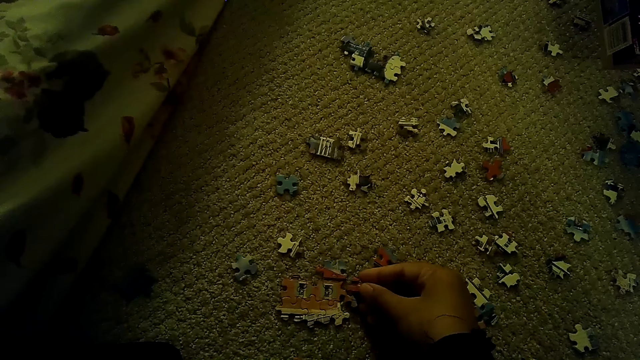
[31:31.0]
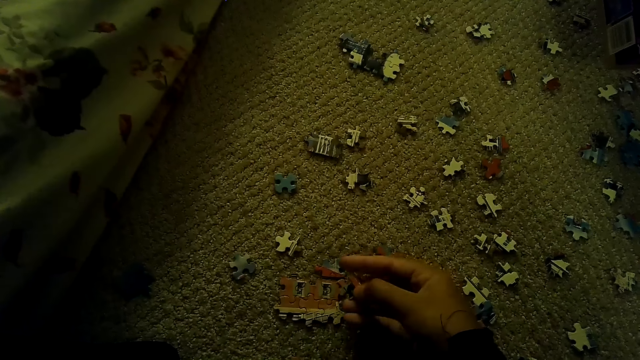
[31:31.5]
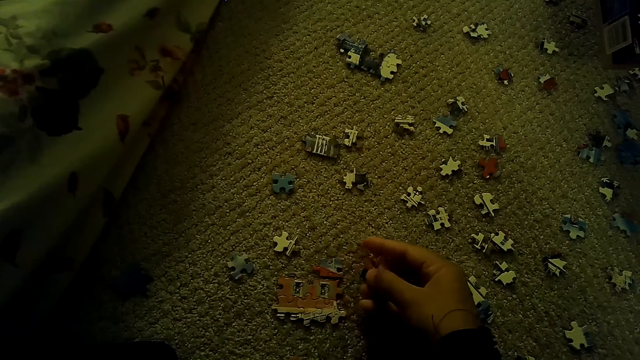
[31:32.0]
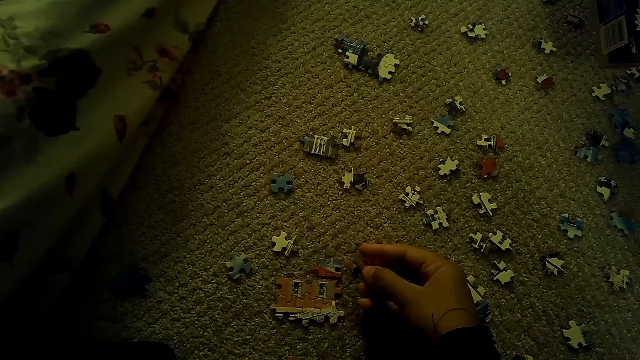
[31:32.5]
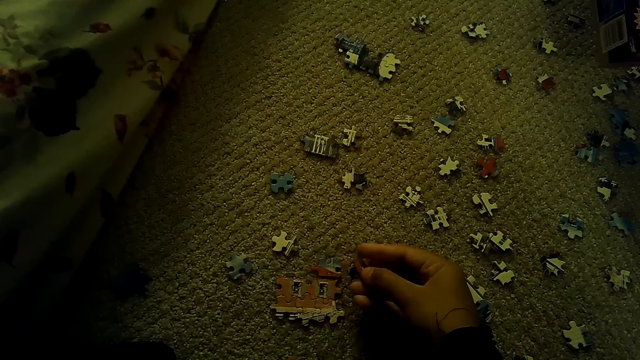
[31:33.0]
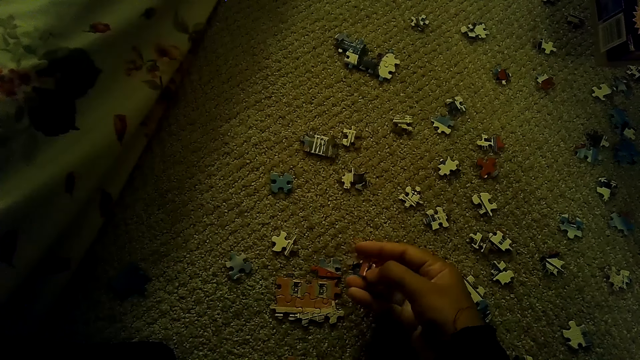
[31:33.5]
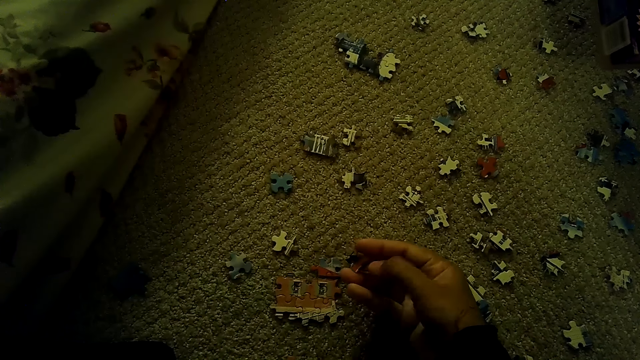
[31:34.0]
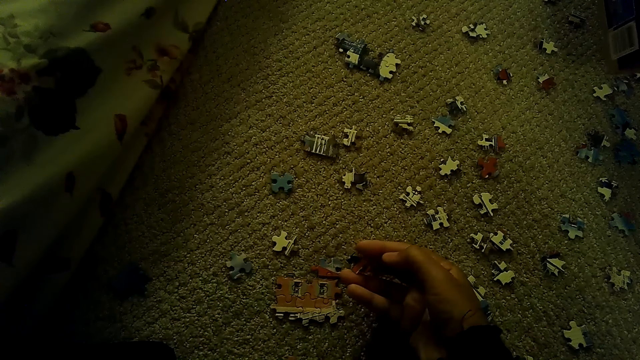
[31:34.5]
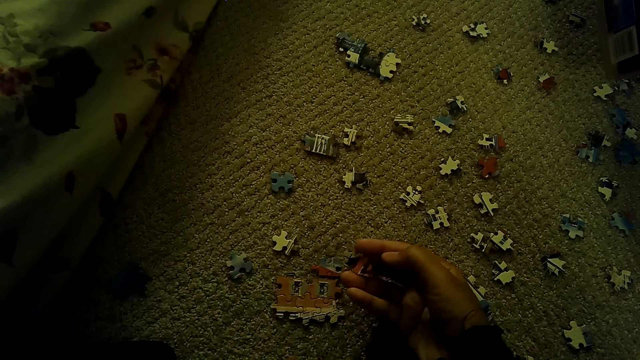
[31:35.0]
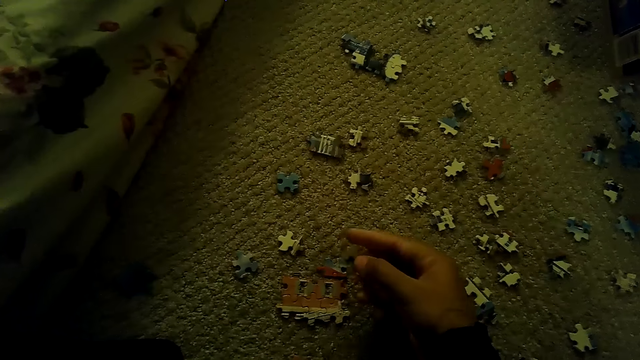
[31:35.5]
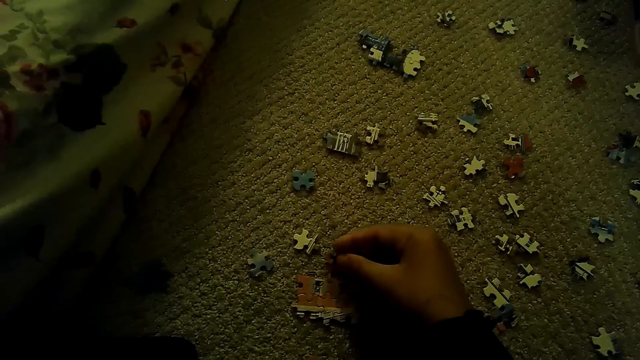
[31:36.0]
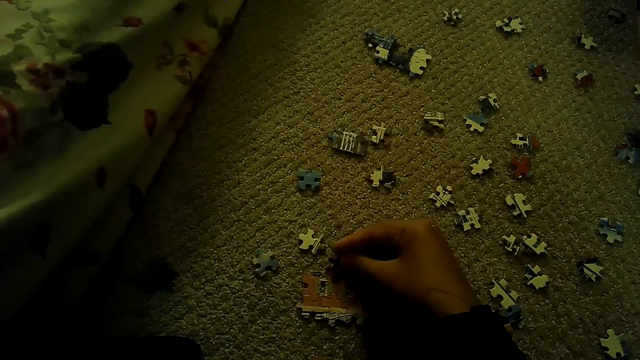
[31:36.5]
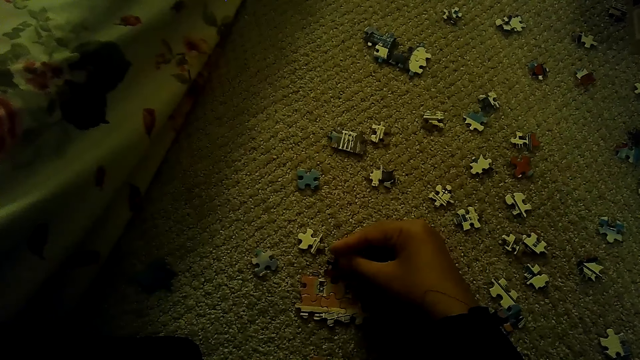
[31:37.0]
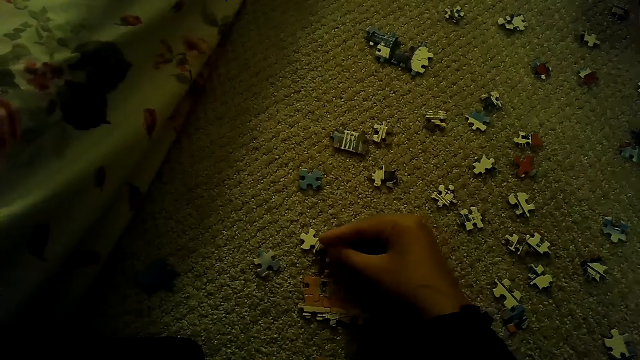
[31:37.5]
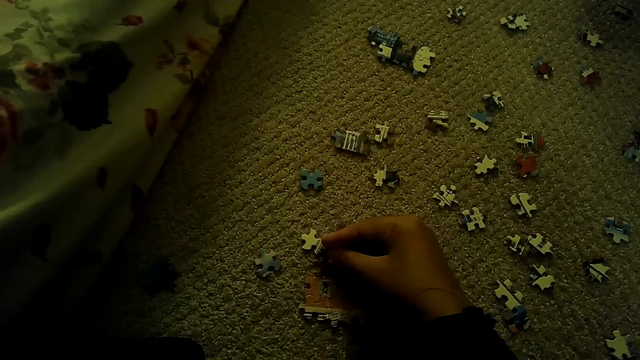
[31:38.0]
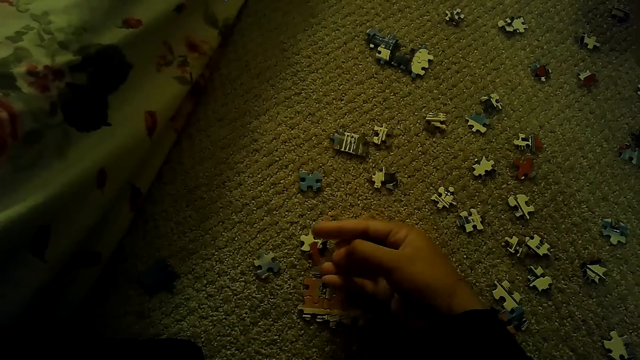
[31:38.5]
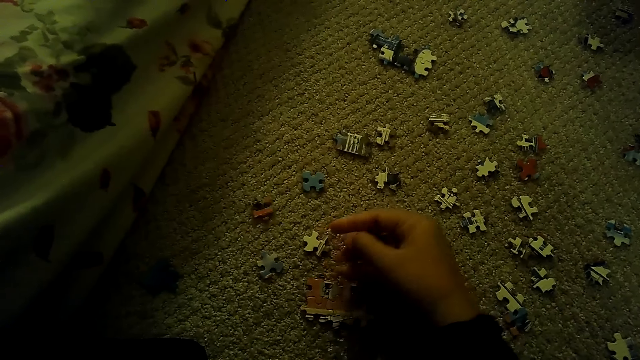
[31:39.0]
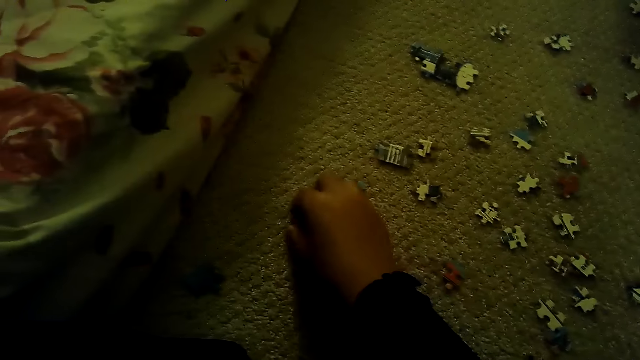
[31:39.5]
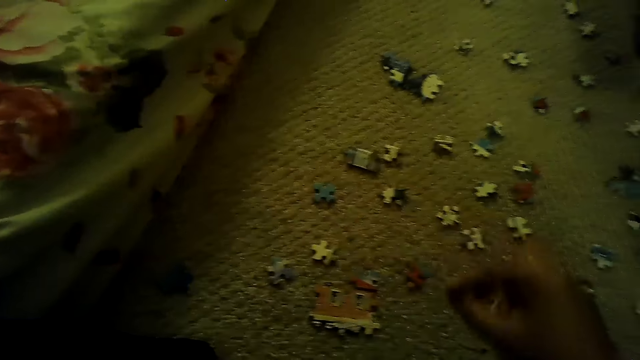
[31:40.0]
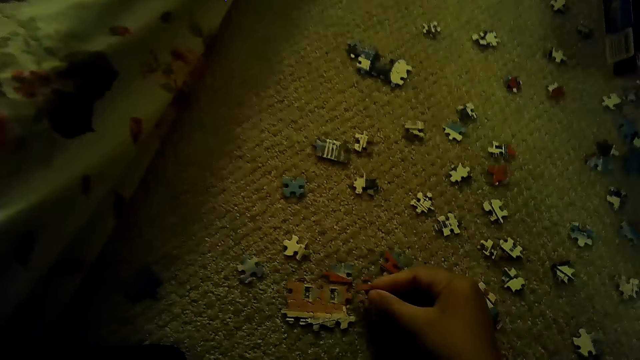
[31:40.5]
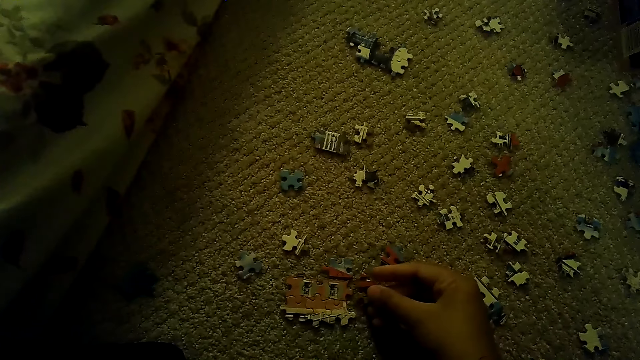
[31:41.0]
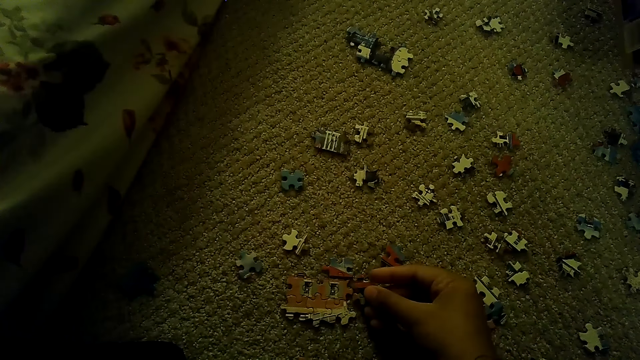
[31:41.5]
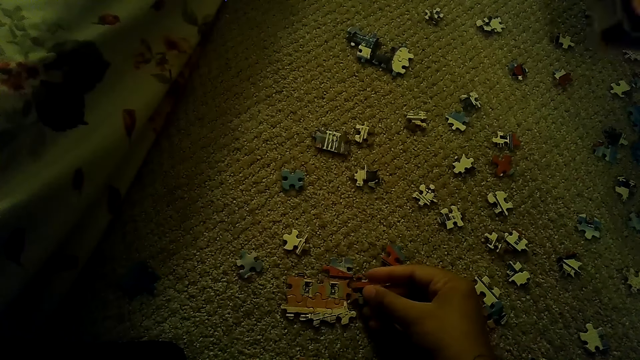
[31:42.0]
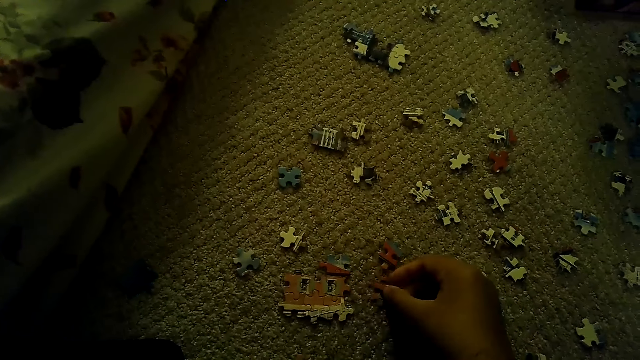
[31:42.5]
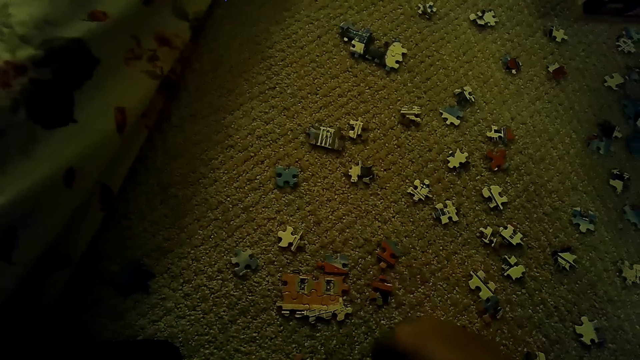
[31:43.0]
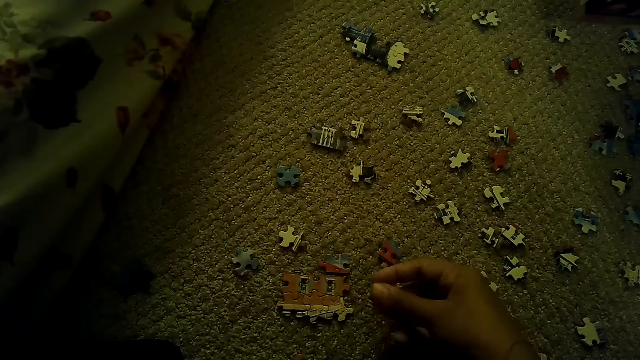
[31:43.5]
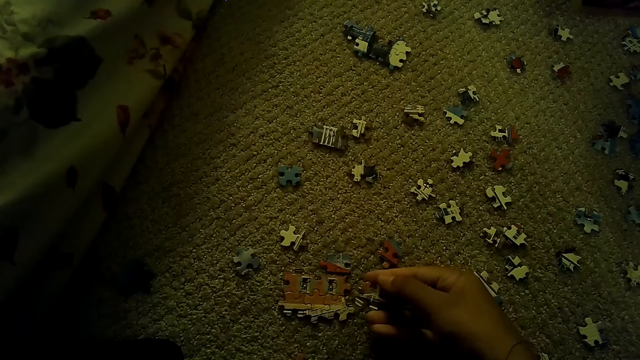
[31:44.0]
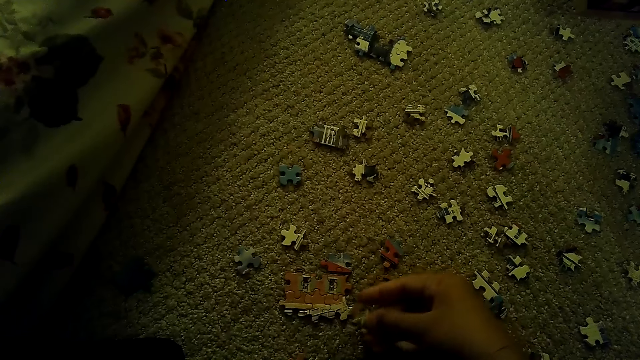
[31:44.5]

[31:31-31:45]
The camera wearer picks up a puzzle piece and drops the puzzle piece. They fix the puzzle piece. The man moves the box.

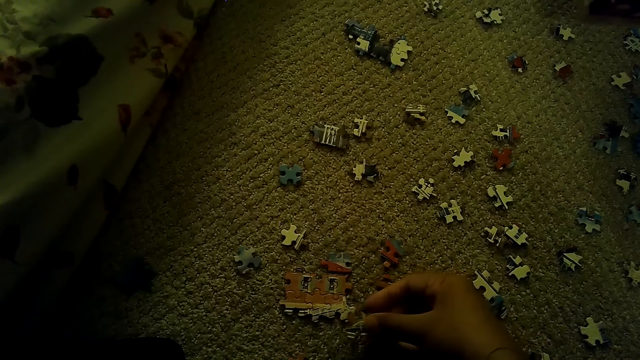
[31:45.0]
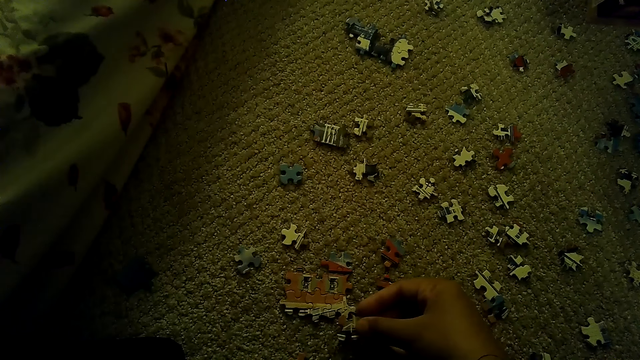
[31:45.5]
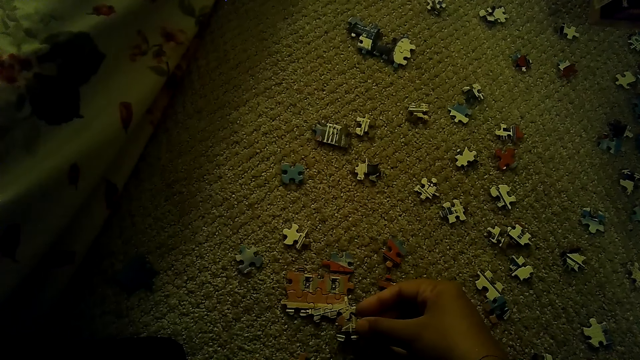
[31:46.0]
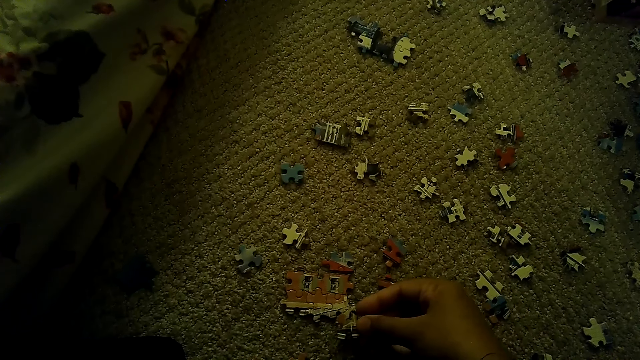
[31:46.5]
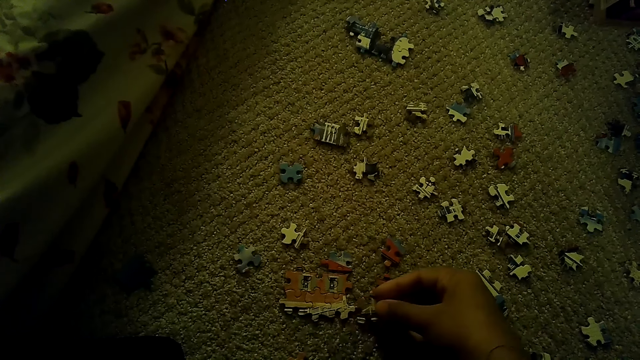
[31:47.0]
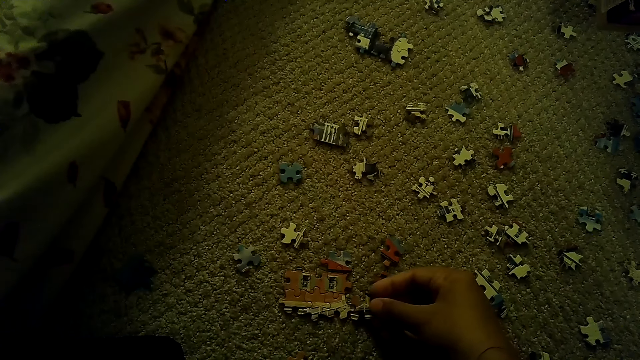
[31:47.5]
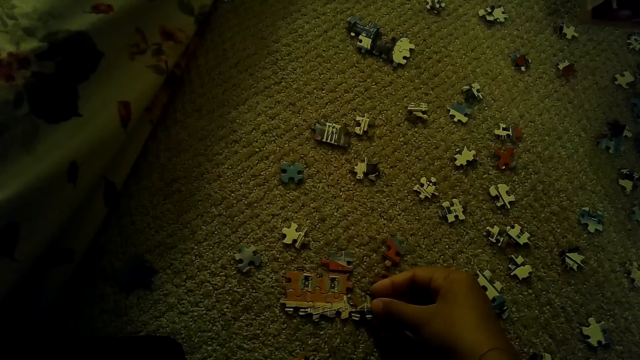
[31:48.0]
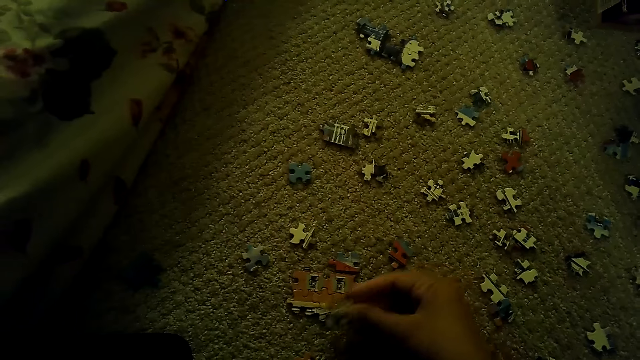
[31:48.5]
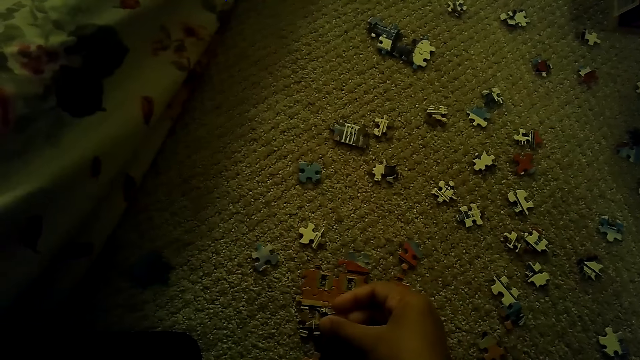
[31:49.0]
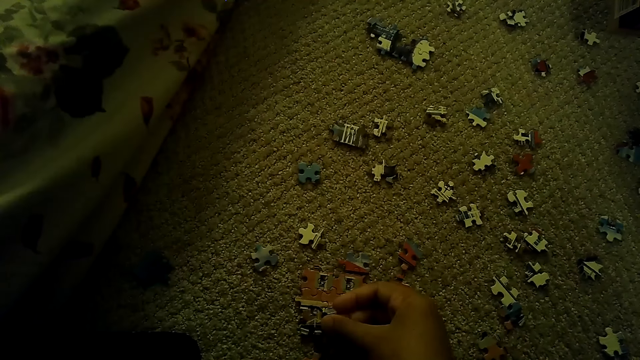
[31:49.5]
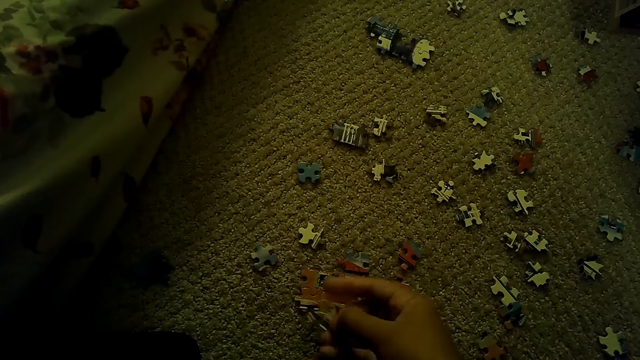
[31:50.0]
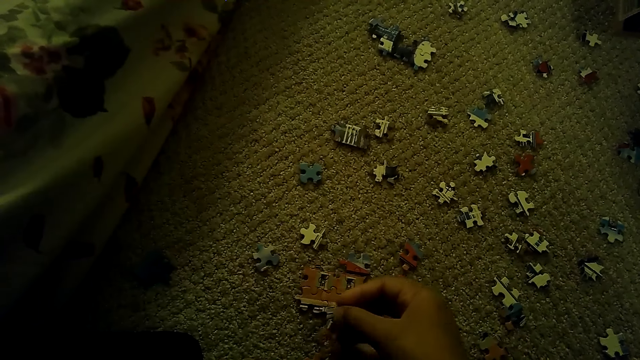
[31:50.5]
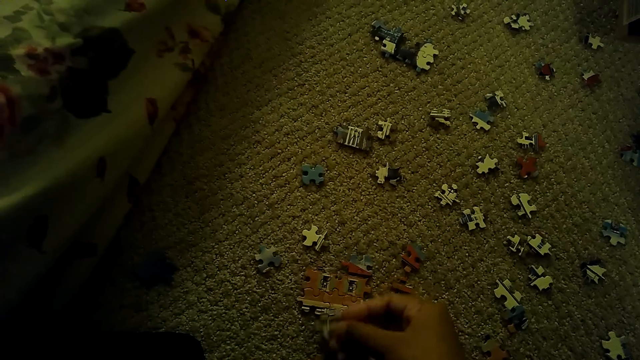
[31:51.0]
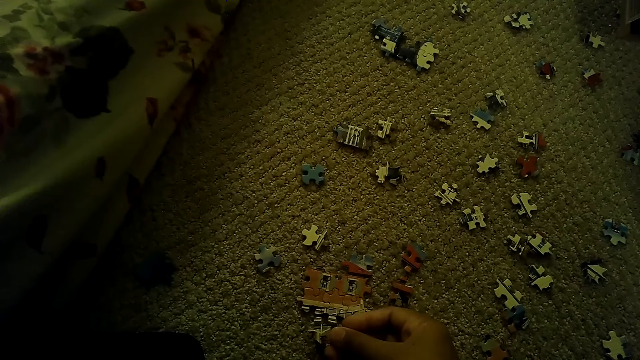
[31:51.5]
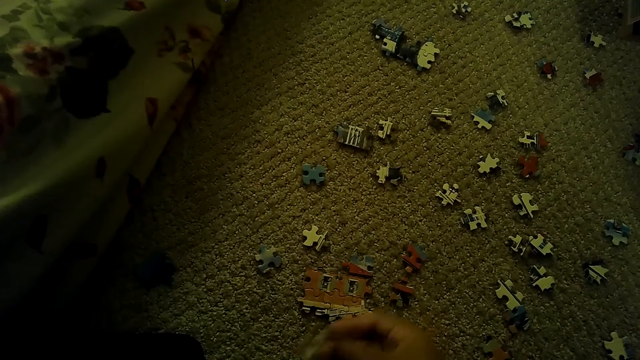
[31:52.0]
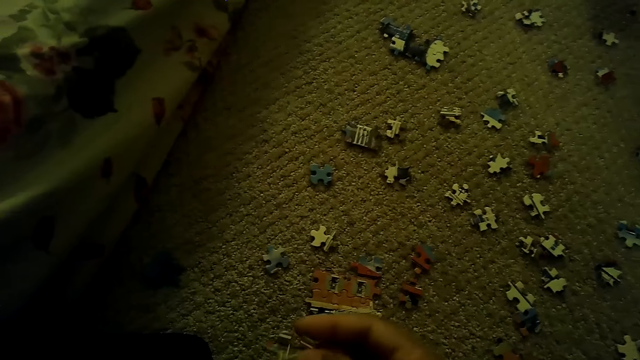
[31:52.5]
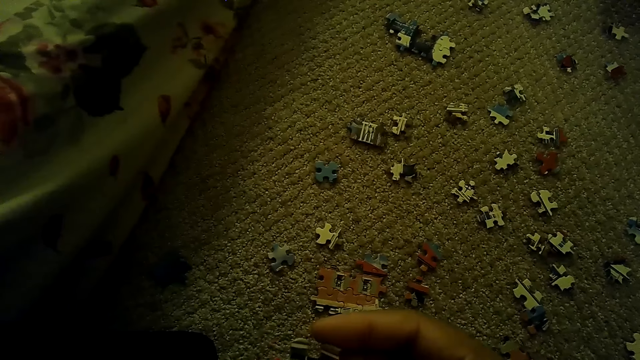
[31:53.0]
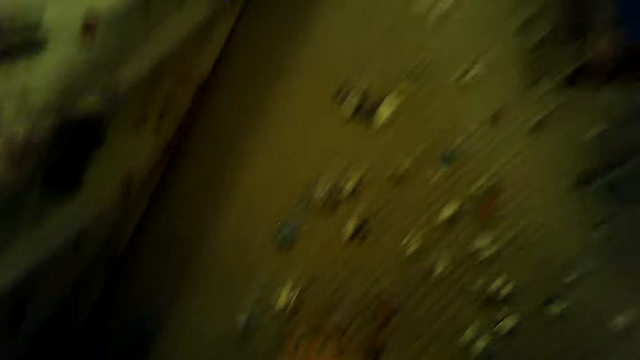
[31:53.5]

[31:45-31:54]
The camera wearer fixes the puzzle piece.
